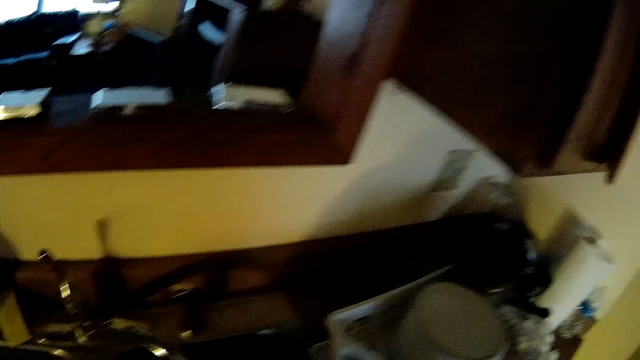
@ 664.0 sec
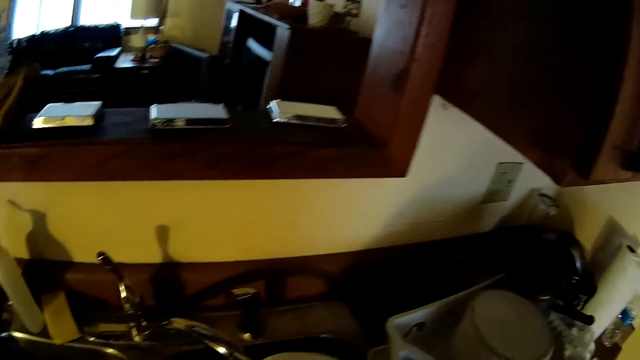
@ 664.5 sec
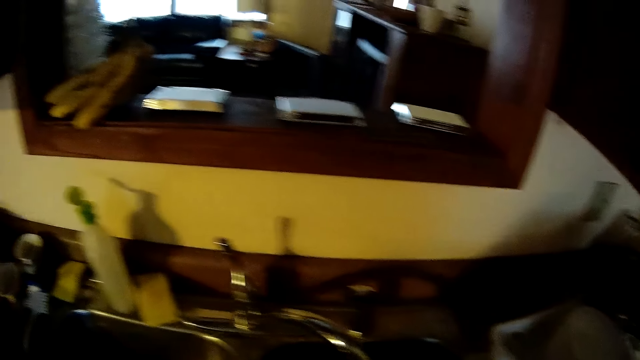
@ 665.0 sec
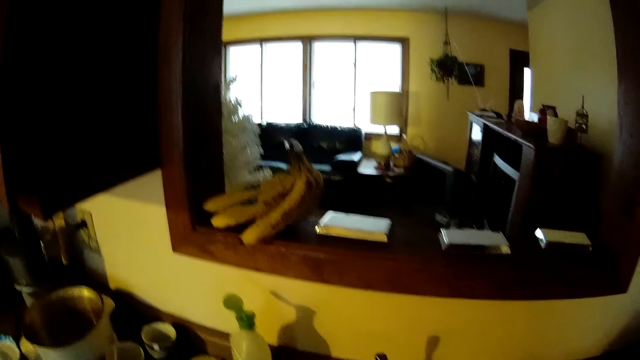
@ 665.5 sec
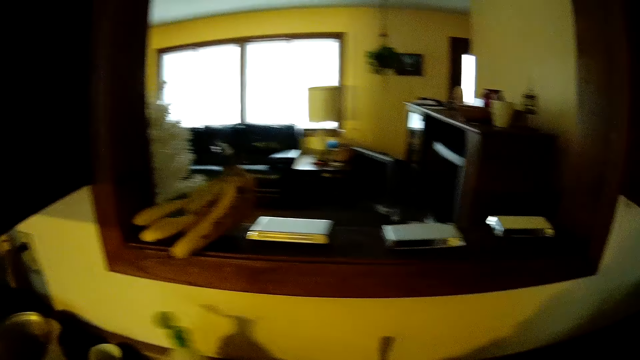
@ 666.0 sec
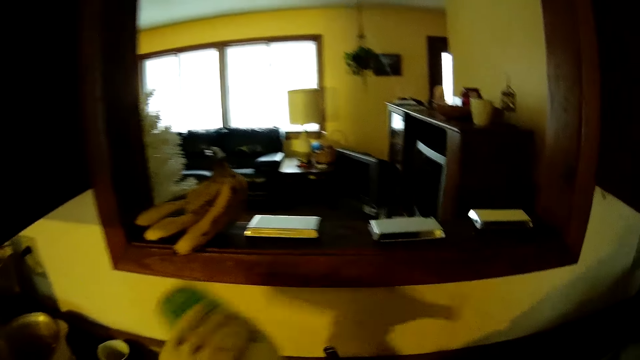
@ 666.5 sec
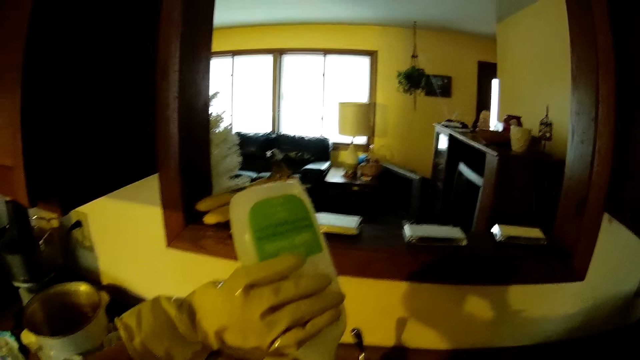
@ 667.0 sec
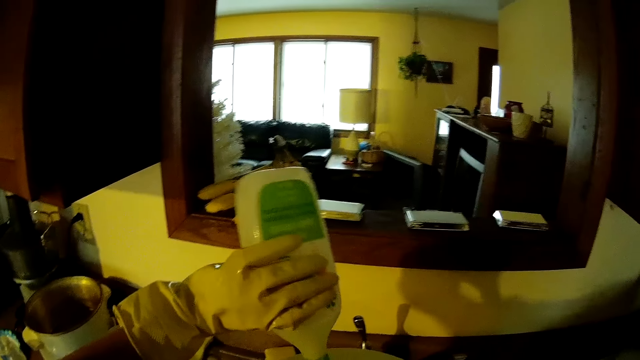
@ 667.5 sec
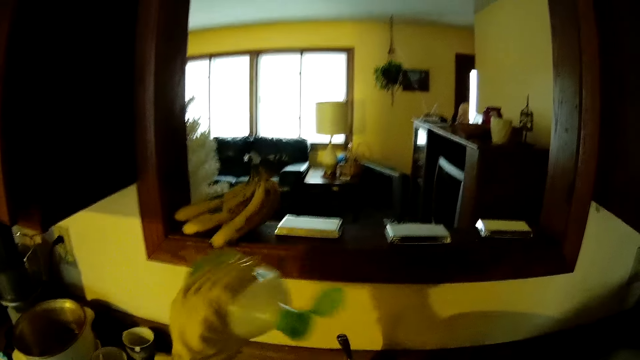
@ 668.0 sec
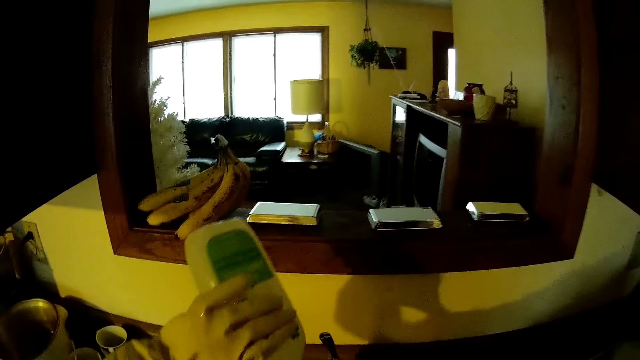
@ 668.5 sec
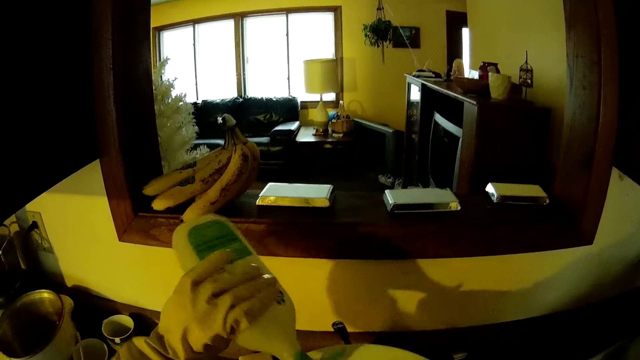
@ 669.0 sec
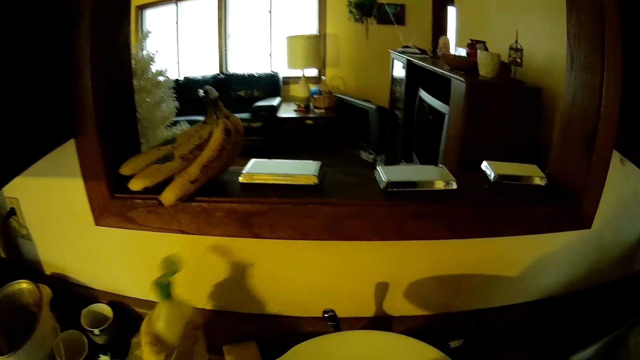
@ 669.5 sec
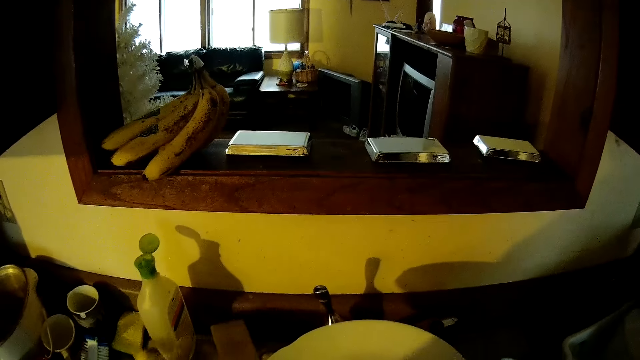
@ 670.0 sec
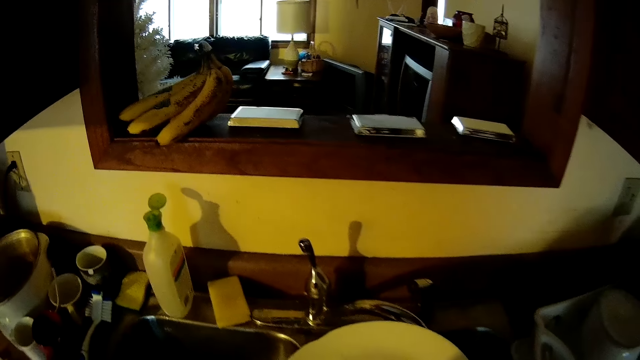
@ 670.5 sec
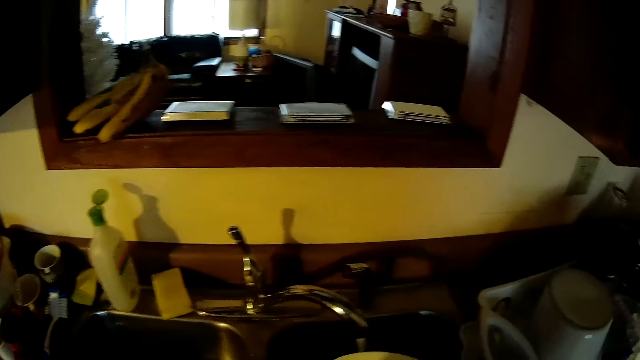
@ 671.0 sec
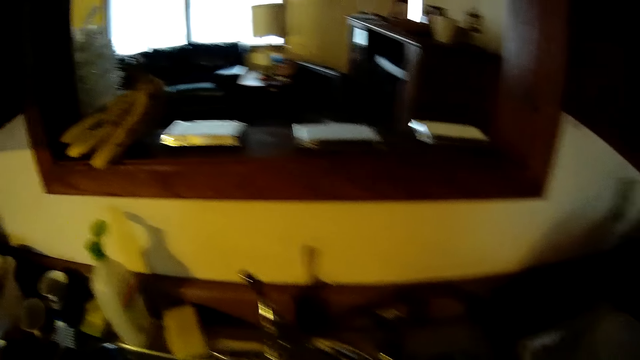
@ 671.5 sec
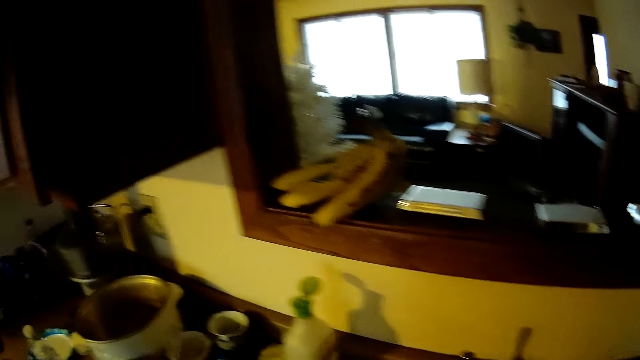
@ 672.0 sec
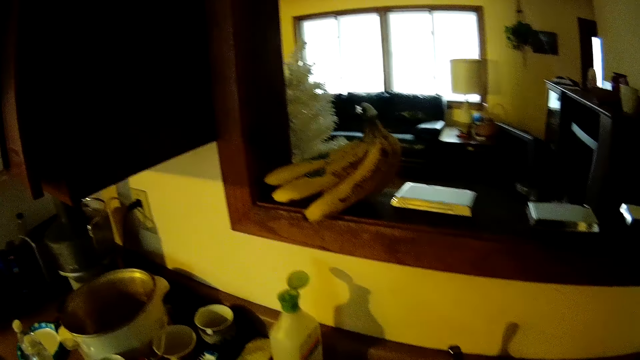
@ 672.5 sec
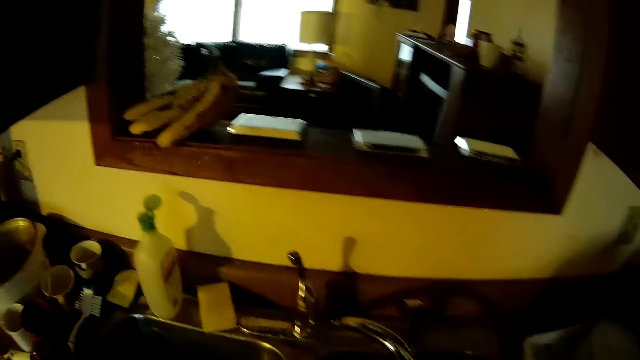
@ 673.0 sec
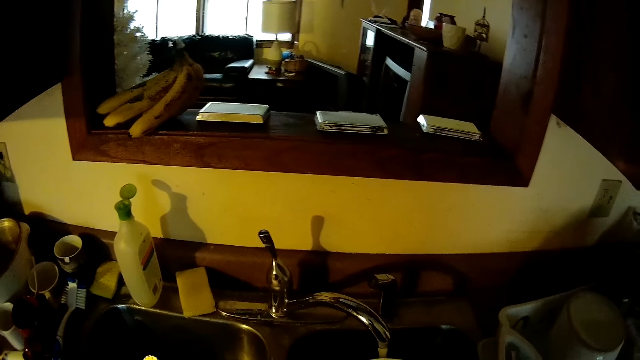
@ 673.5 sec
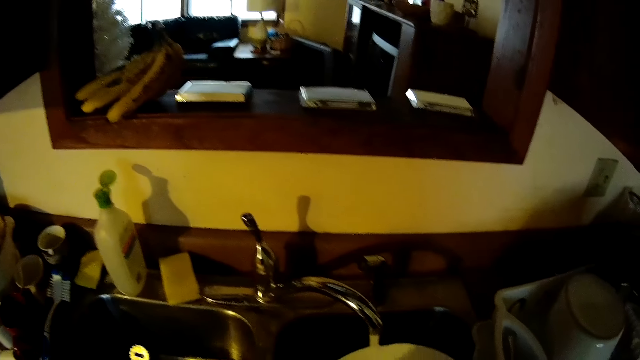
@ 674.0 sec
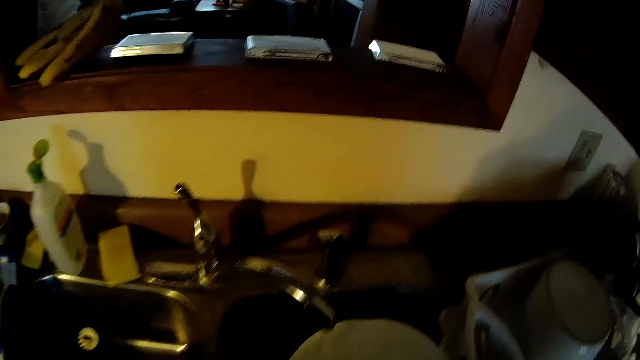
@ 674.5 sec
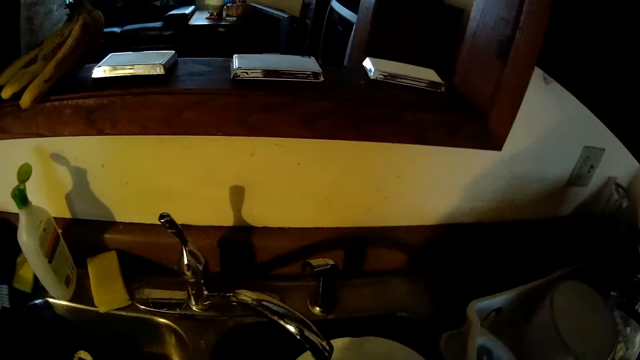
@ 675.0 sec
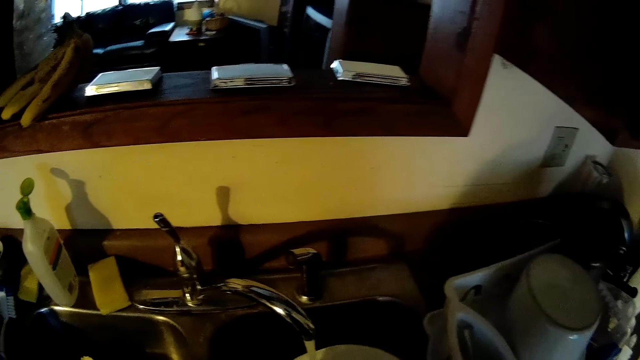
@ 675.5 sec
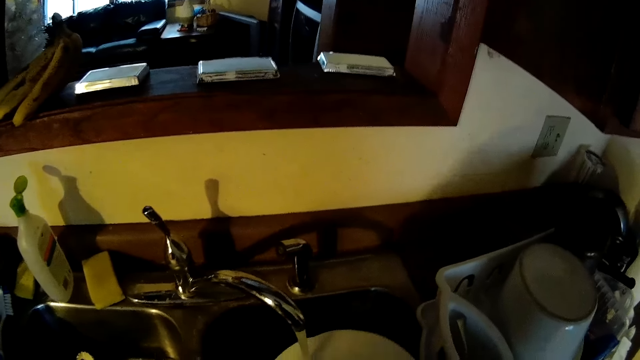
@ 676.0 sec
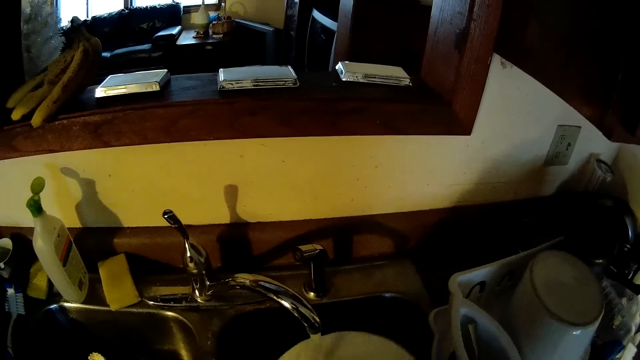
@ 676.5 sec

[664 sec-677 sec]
The camera wearer washes the plate in the sink. He picks the bottle of soap from the sink with his left hand. He pours the soap on the plate. He drops the bottle of soap on the sink. He washes the plate in the sink. He looks around the kitchen. He rinses the plate with water.

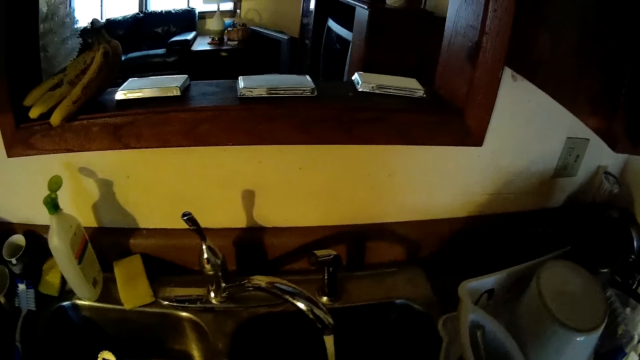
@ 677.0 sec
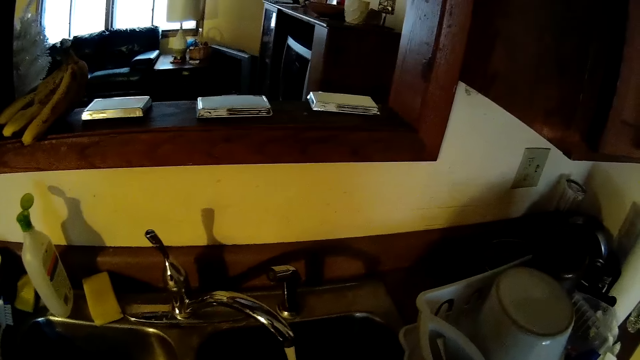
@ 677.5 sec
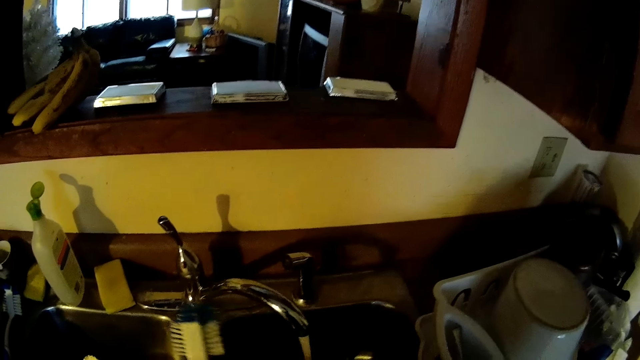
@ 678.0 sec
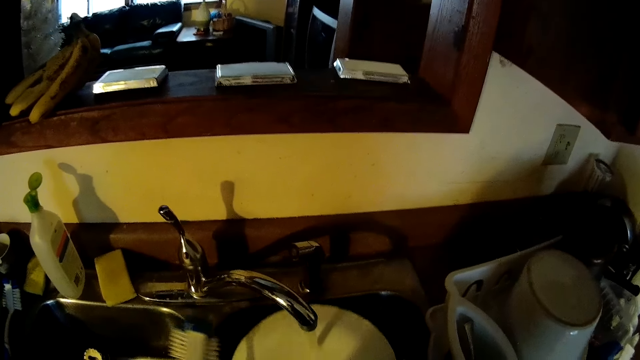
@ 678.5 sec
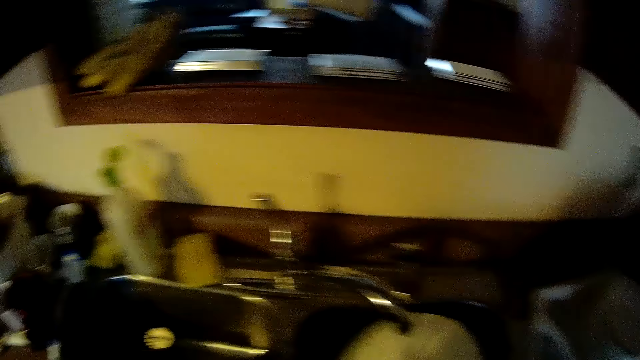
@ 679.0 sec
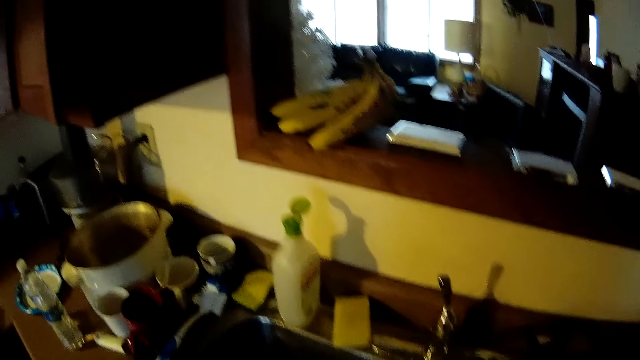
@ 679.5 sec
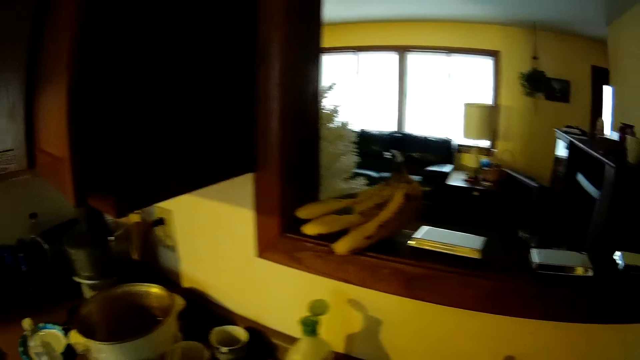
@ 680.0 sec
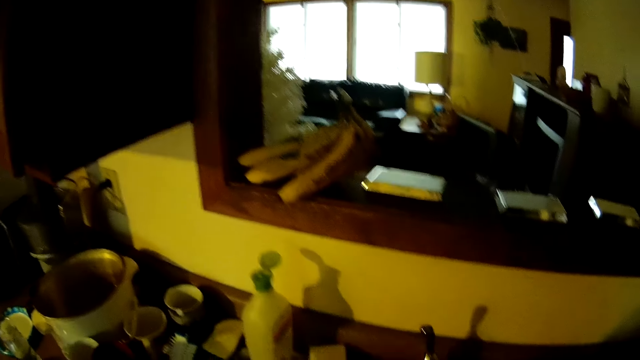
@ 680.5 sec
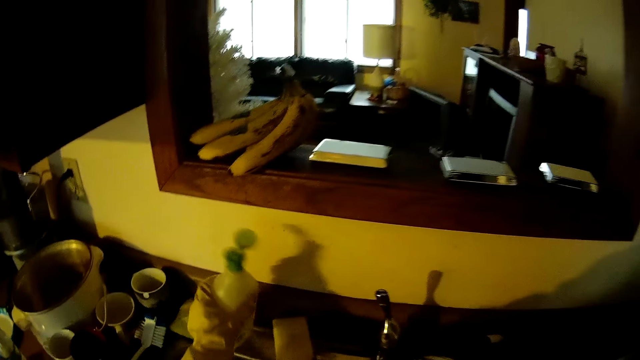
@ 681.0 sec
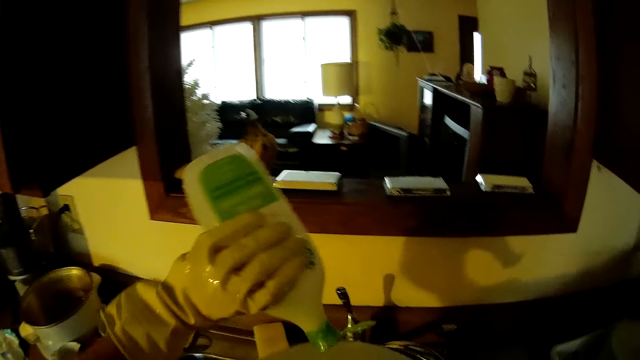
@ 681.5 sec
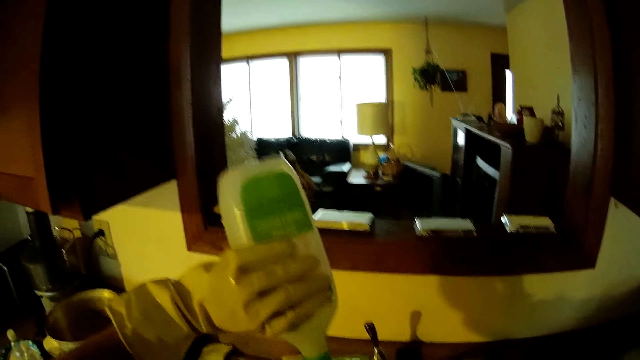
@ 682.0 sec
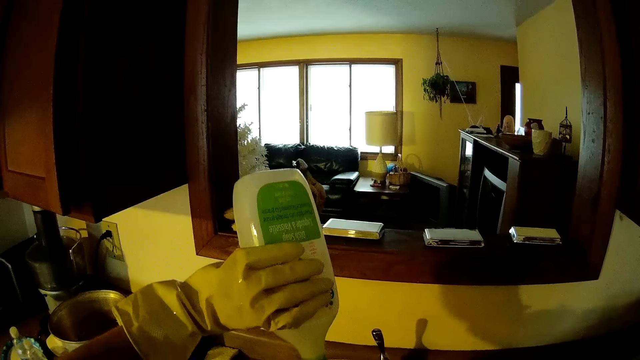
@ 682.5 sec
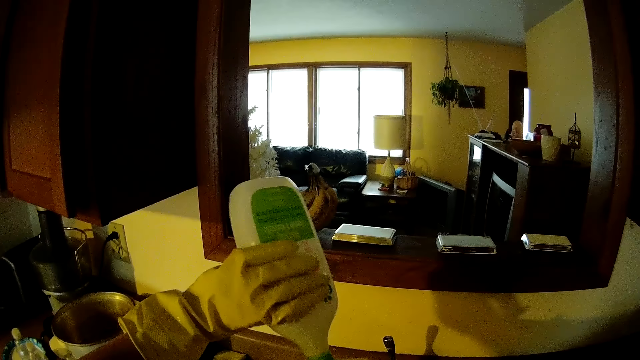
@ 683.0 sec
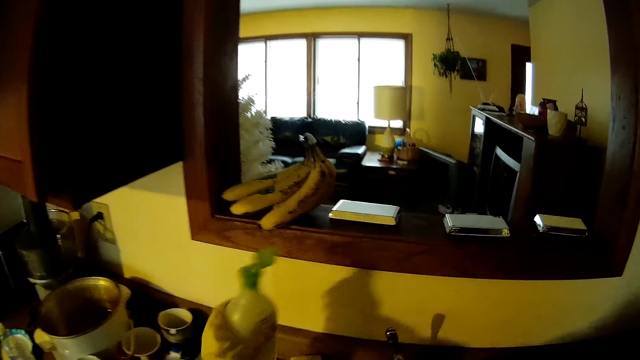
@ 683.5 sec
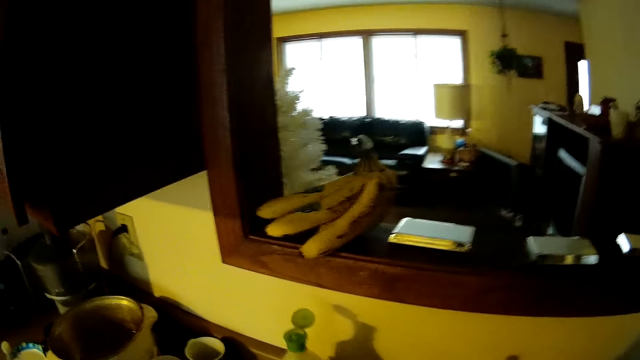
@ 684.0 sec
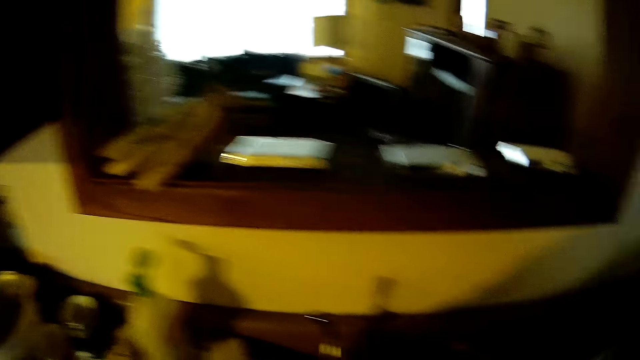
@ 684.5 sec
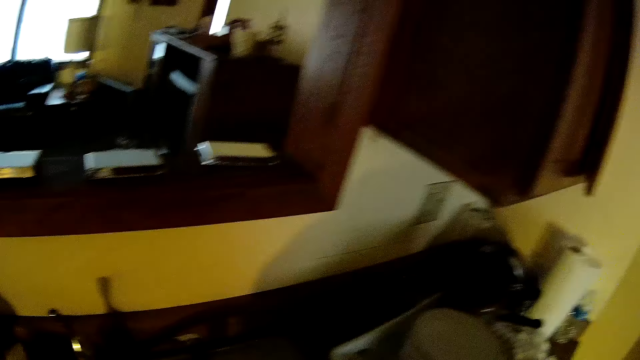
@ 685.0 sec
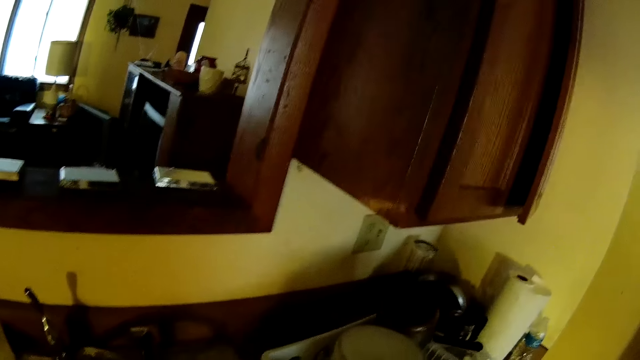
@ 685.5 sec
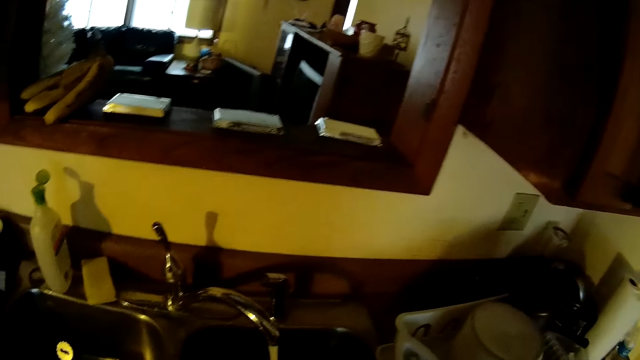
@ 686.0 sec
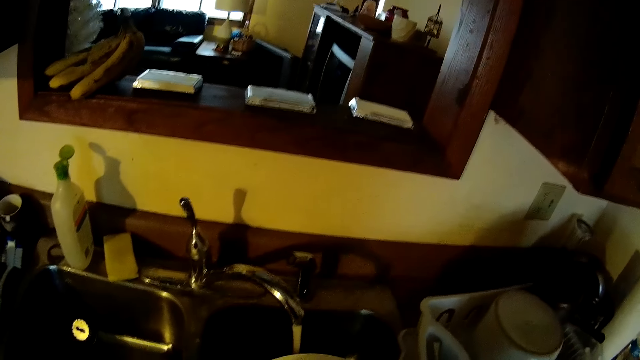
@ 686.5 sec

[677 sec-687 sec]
The camera wearer washes the plate with a utensil brush. He picks the bottle of soap from the sink with his left hand. He pours the soap on the plate. He drops the bottle of soap on the sink. He picks the sponge from the sink with his left hand.
